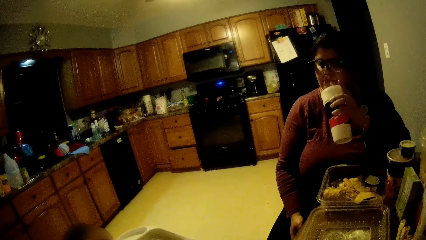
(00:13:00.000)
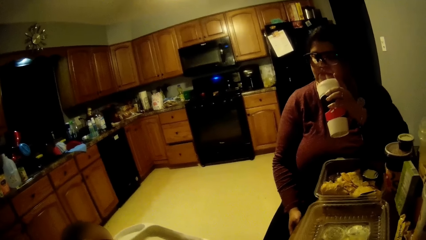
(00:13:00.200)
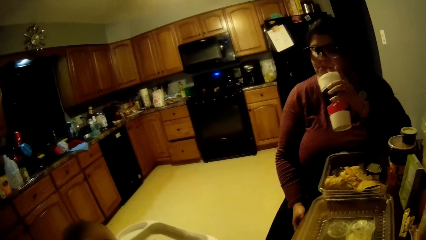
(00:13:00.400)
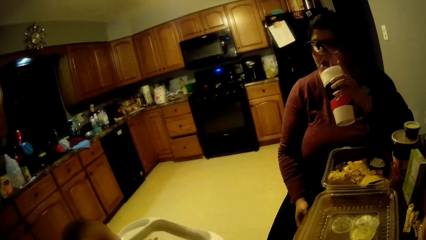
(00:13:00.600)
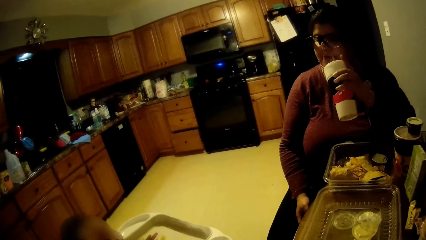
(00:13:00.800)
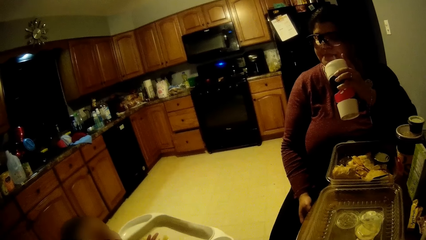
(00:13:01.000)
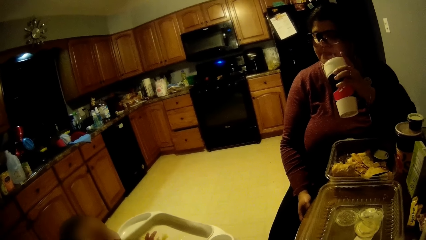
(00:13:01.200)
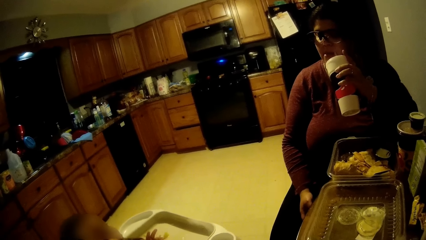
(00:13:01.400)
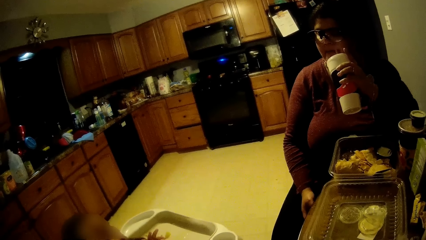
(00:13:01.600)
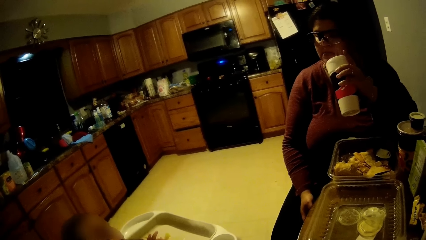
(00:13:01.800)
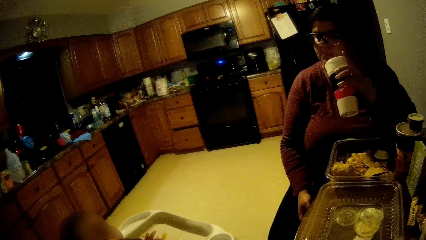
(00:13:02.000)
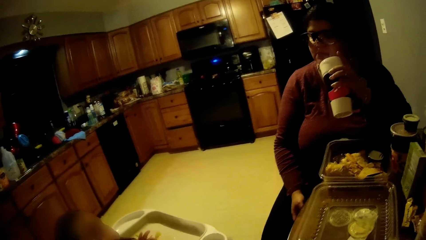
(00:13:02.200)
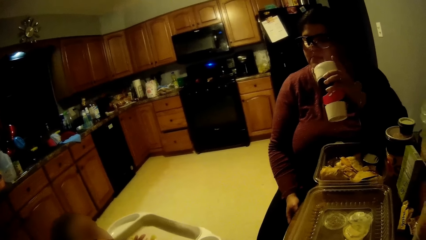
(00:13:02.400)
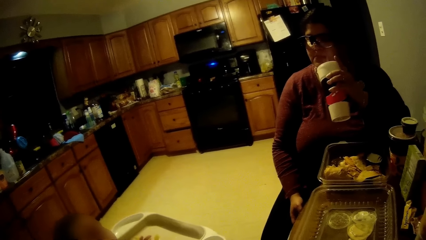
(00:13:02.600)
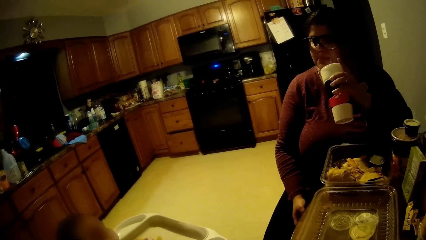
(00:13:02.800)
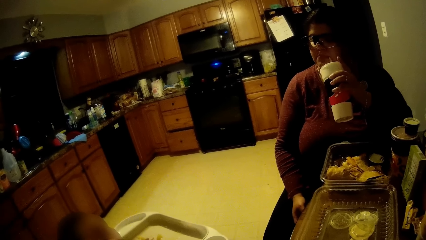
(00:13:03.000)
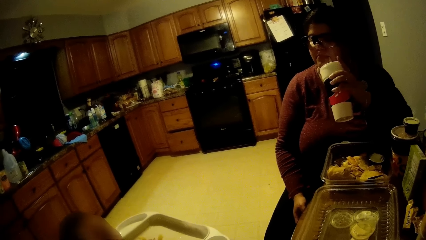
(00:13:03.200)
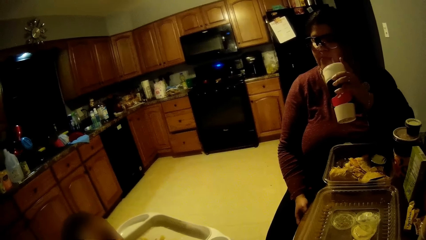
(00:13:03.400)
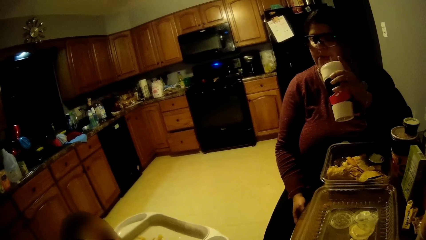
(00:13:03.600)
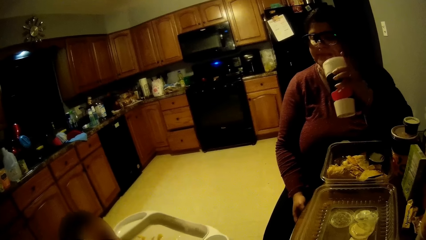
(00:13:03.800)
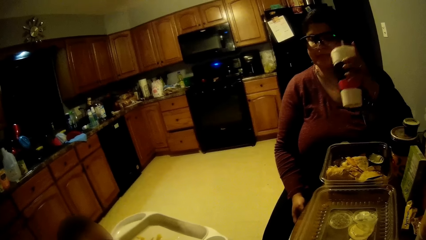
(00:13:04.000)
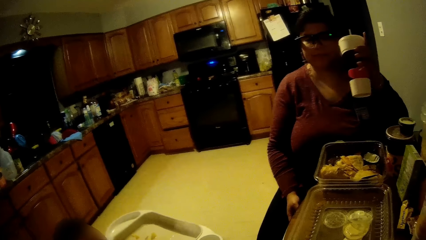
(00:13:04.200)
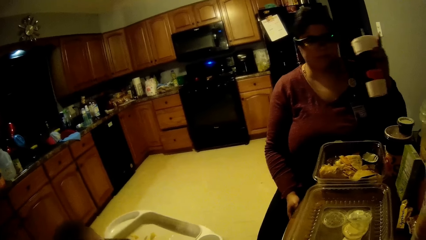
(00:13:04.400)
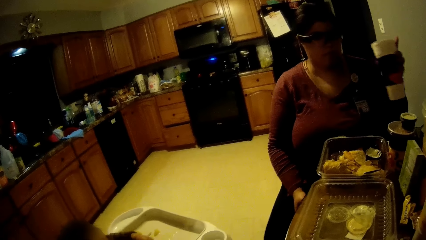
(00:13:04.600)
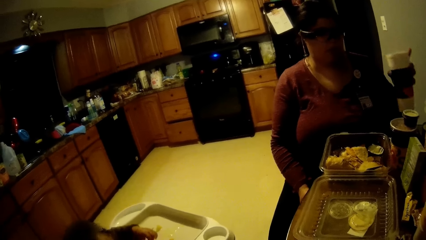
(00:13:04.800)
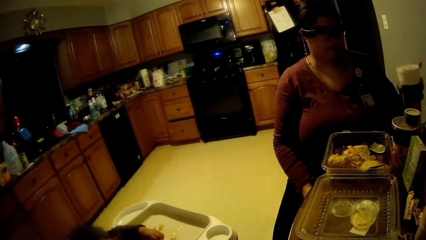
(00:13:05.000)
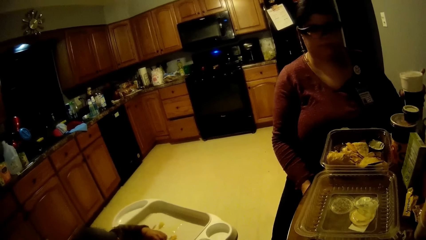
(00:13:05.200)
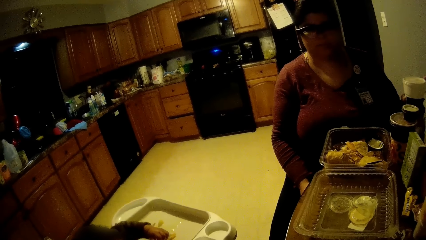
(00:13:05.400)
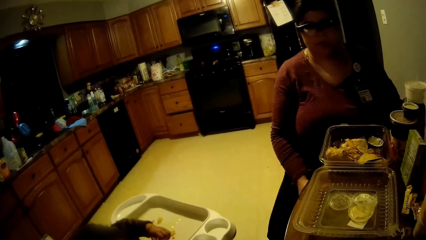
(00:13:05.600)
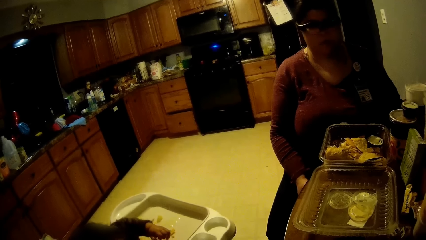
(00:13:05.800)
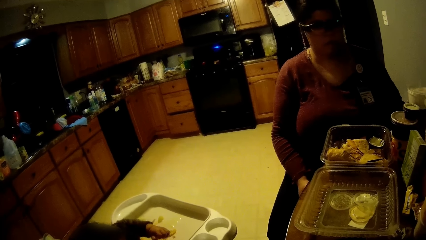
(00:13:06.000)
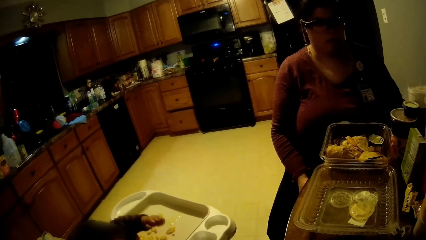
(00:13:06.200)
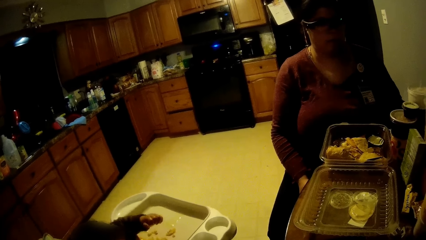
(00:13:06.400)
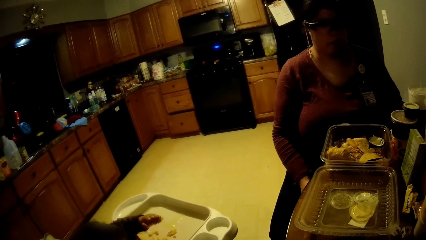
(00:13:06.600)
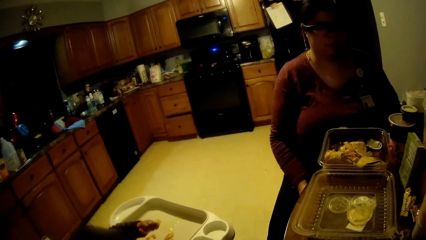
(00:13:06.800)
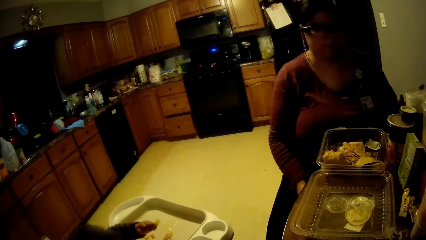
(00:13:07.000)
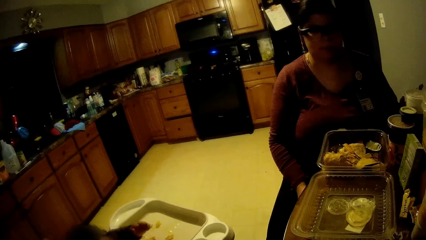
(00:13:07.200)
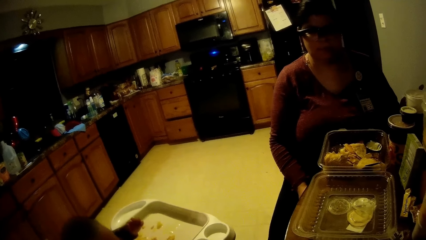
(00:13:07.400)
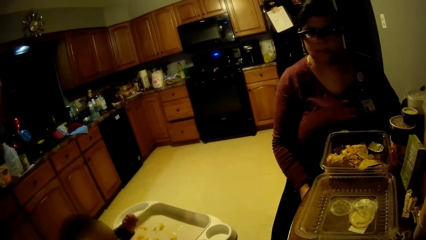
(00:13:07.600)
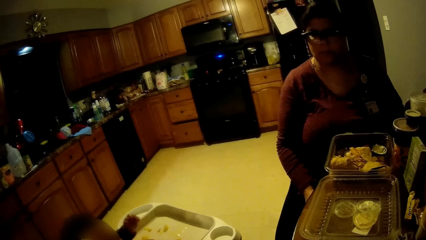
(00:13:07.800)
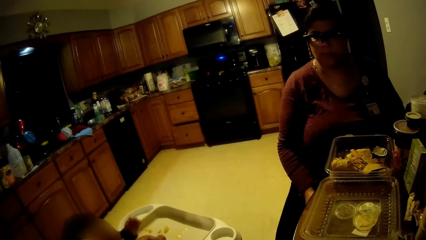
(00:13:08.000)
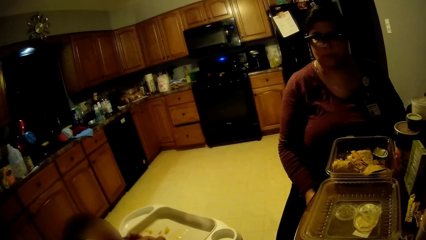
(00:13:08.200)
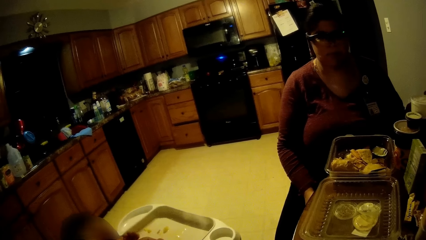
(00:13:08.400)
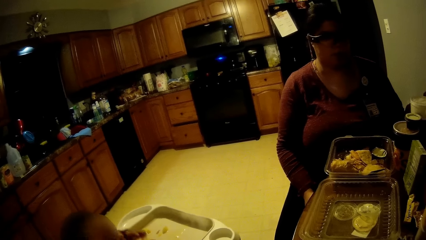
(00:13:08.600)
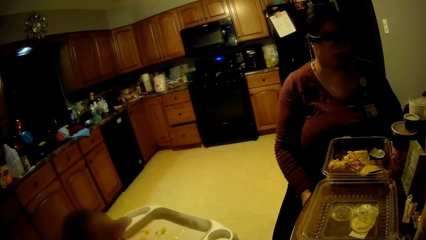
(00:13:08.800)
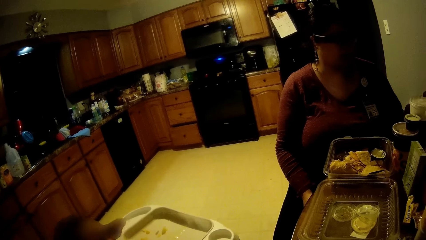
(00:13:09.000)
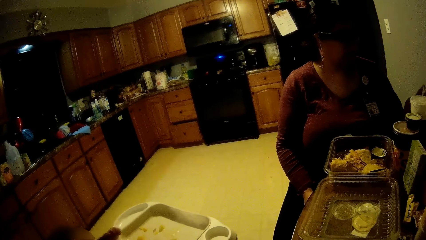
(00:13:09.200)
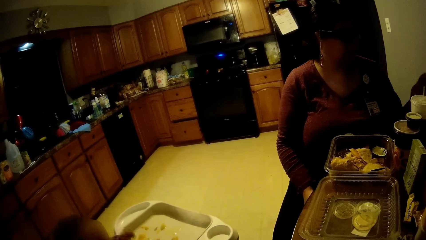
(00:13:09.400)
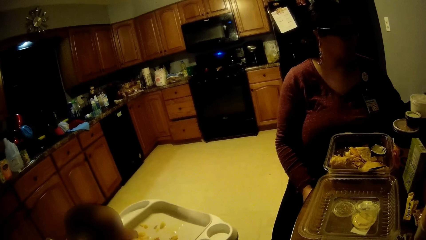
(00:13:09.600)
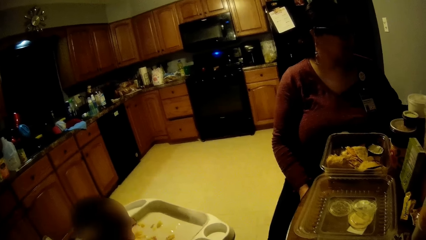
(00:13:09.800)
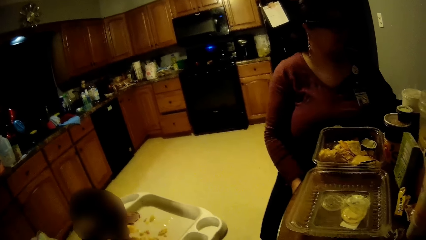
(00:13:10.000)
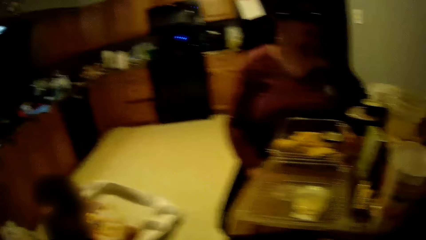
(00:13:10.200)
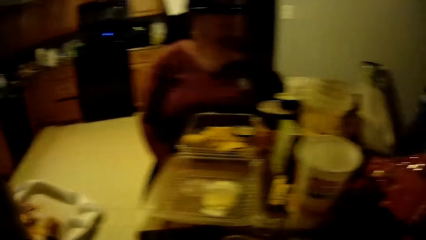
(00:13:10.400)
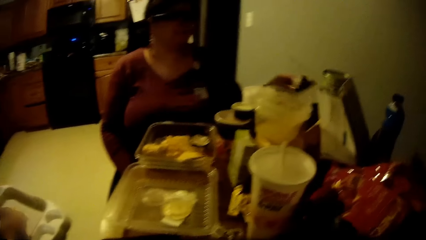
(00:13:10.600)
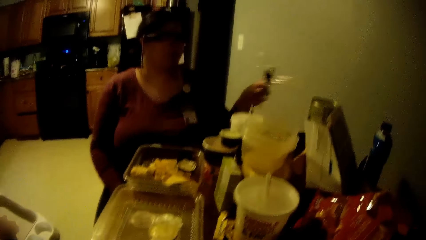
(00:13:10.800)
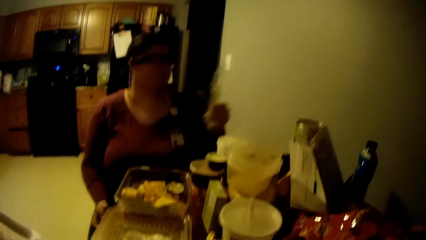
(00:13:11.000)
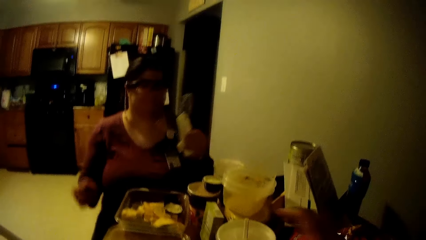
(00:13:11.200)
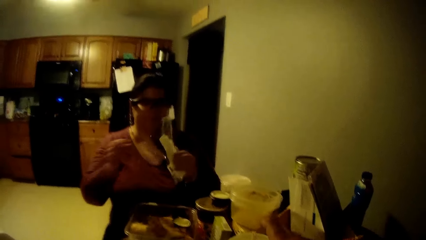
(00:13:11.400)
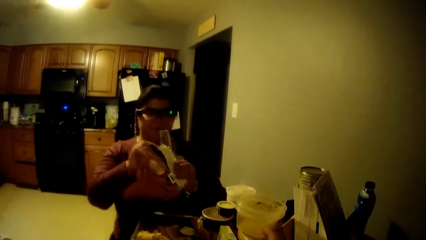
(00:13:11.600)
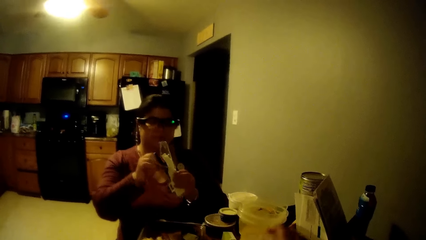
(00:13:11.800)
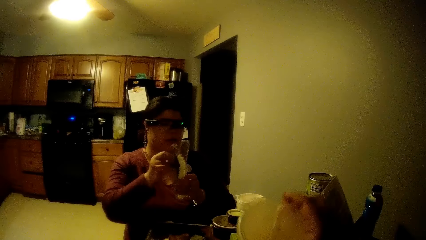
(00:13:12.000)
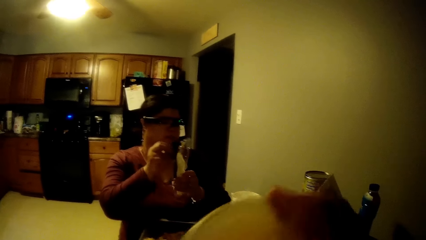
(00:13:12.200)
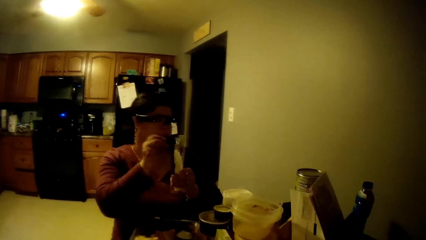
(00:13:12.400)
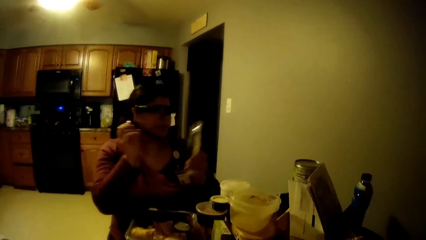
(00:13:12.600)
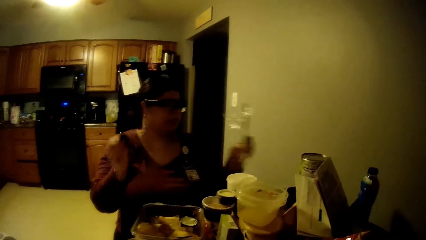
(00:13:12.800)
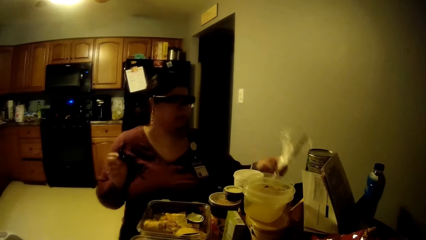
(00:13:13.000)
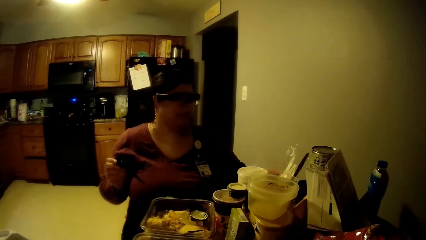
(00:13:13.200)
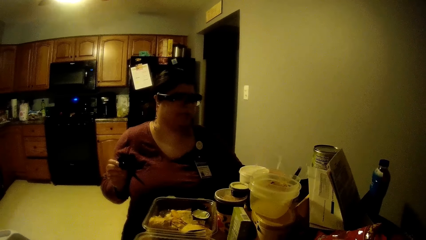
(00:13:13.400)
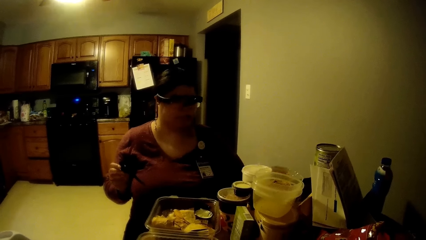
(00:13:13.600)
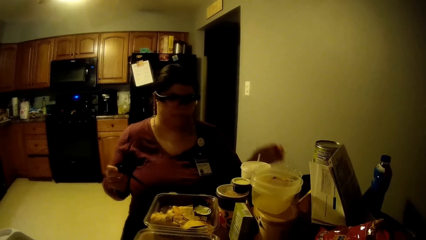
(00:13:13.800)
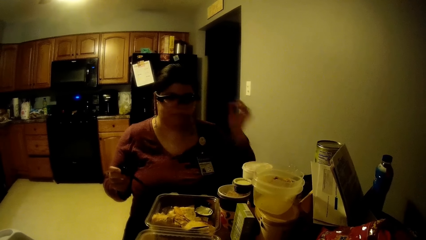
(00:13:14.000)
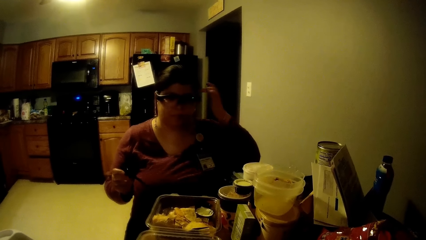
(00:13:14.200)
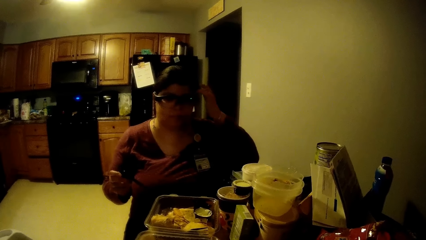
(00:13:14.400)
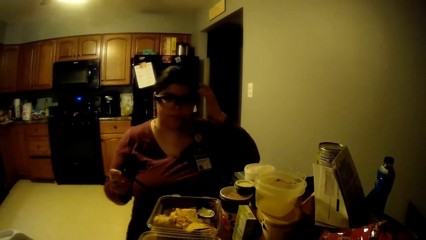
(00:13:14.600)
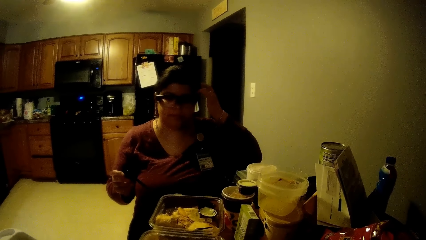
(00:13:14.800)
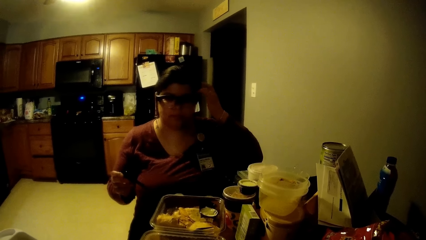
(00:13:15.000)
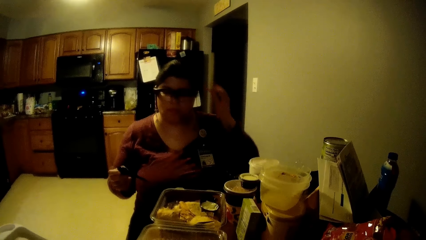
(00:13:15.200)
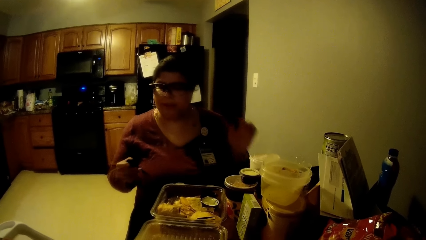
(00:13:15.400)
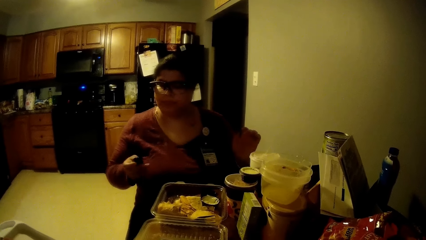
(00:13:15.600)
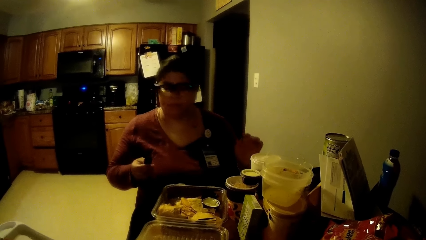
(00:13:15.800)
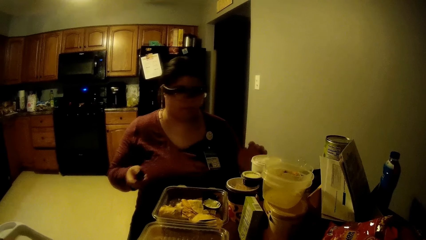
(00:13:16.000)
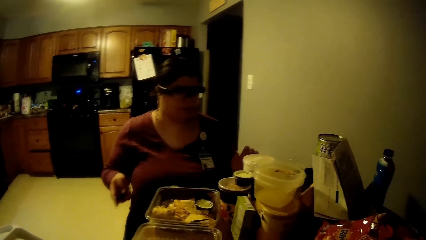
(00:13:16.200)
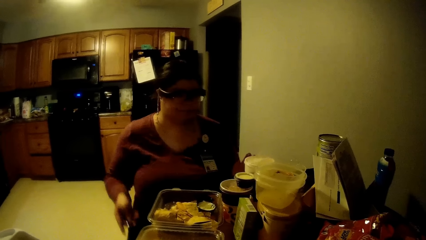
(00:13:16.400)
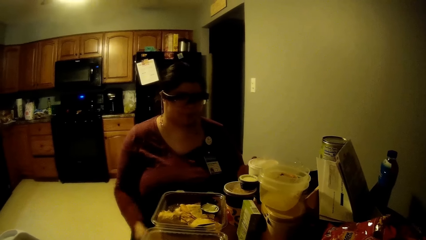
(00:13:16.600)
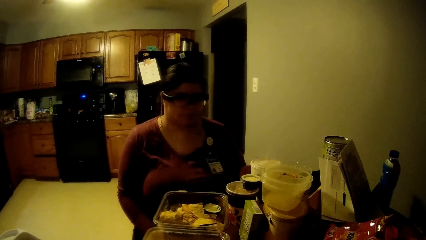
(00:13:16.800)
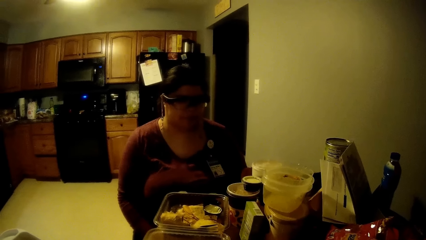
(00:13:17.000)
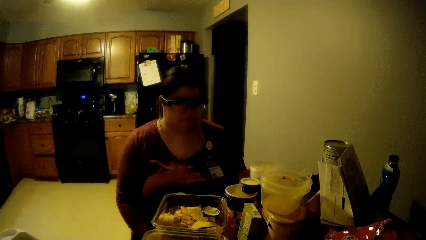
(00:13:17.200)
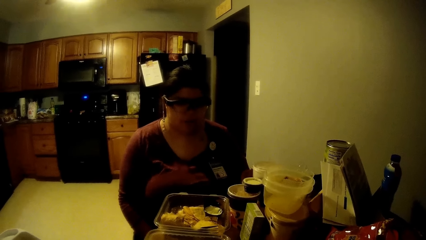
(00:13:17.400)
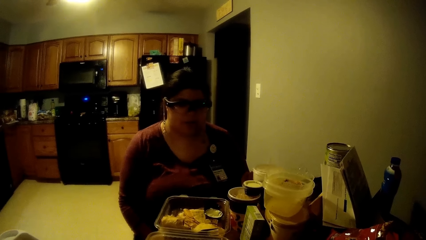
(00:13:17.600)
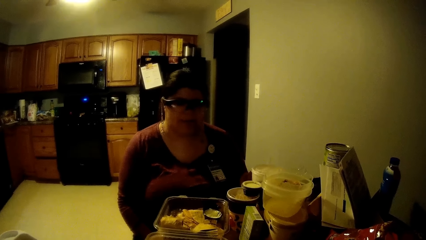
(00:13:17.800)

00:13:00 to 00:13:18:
The woman drops the cup of soda on the table with her left hand. The woman picks up a spoon or fork in a nylon from the table with her left hand. The woman removes the spoon from the nylon with her right hand. The camera wearer picks up the cup of soda with his right hand from the table. The woman returns the forks on the table. The woman drops the nylon on the table with her left hand, eats the food with her right hand, and scratches her head with her left hand.
